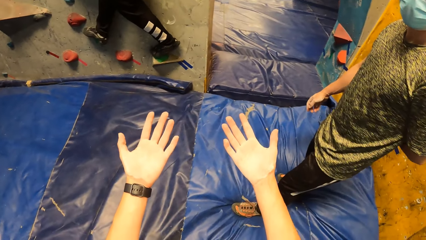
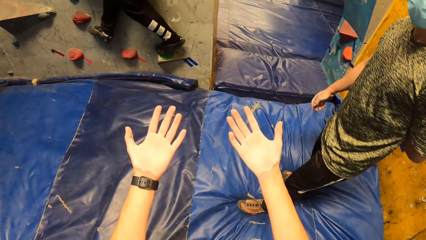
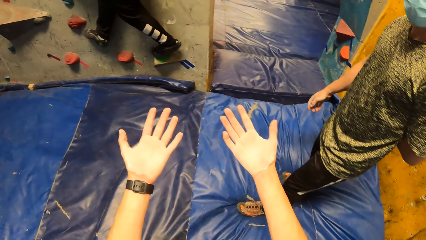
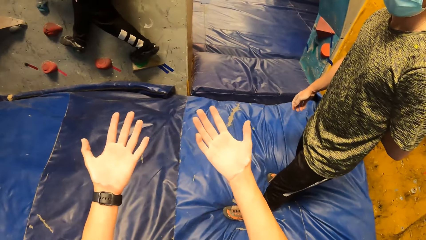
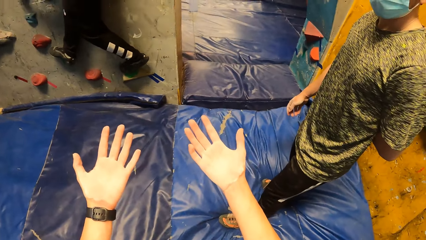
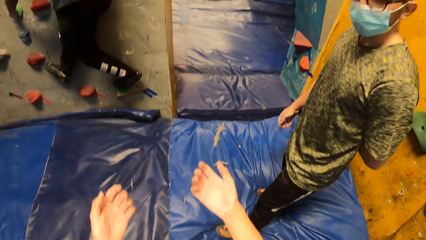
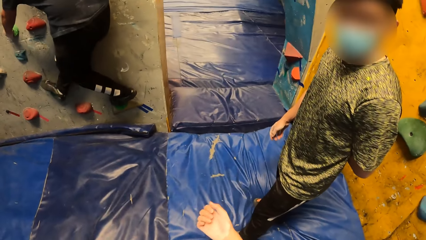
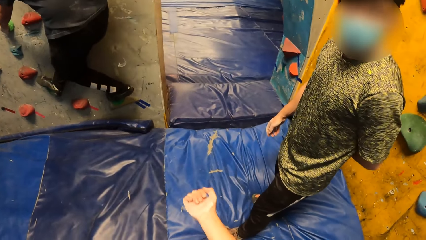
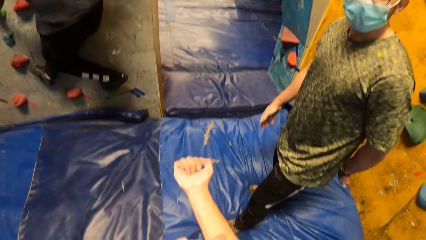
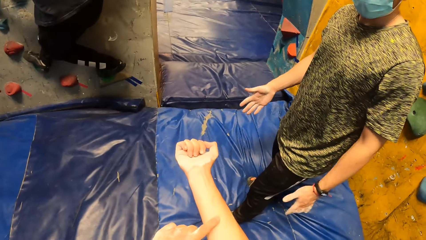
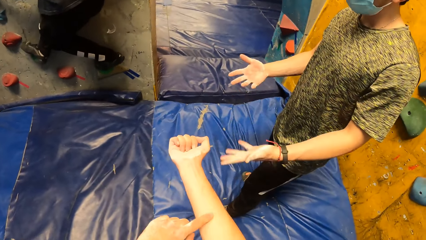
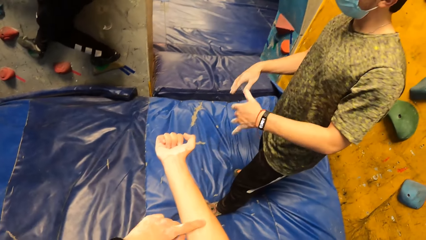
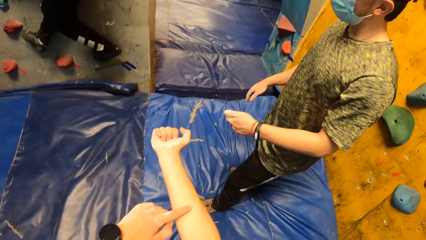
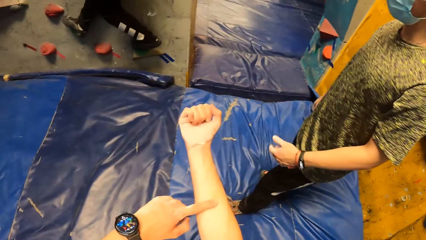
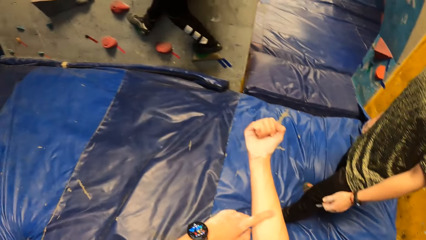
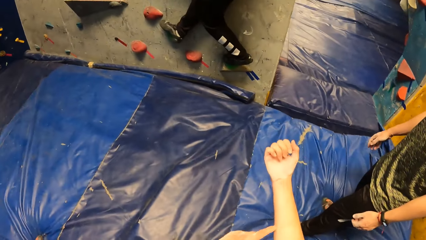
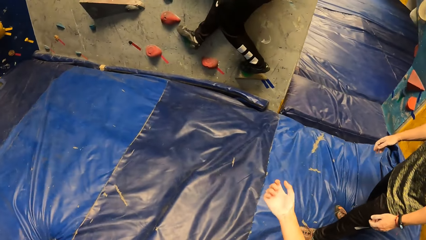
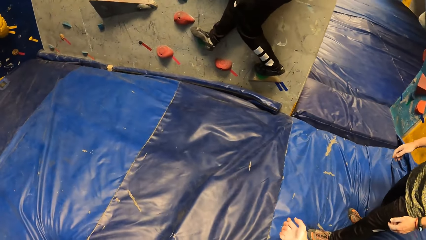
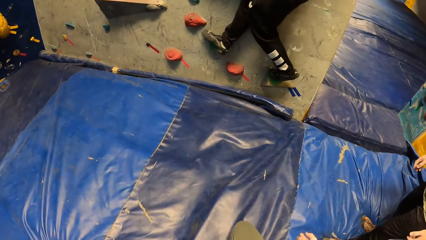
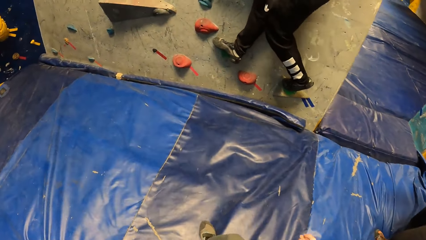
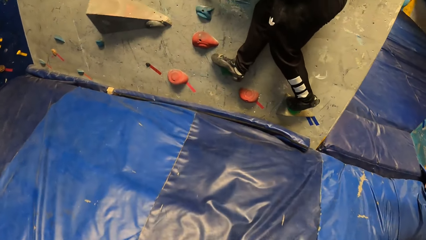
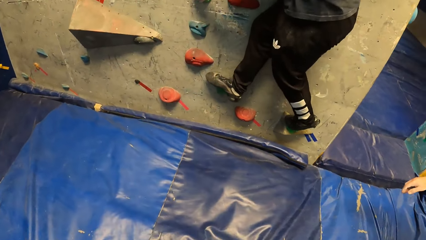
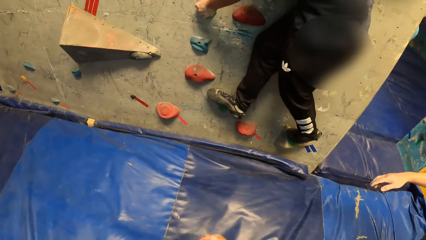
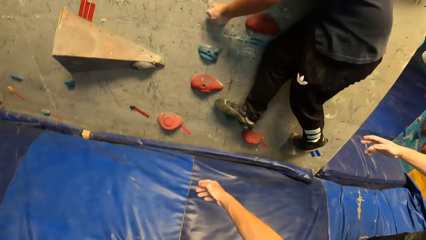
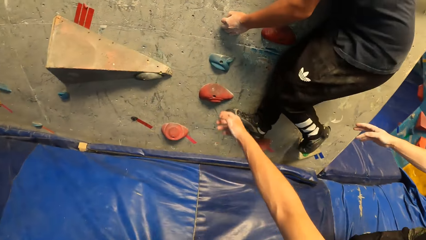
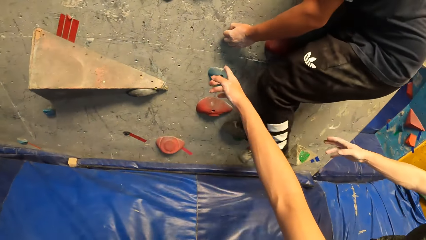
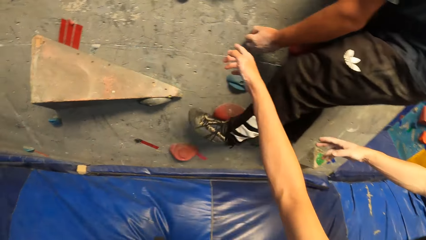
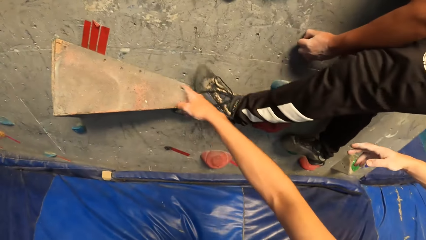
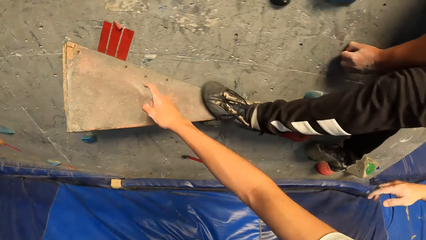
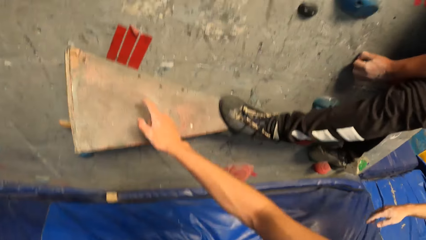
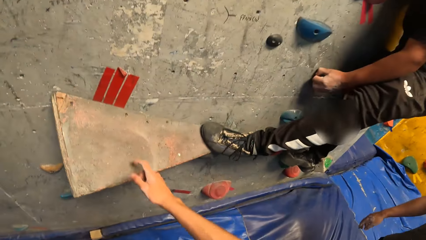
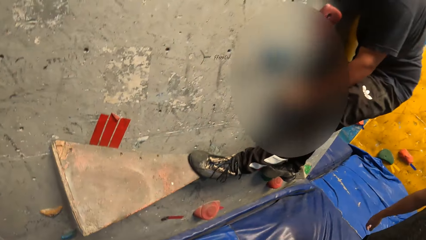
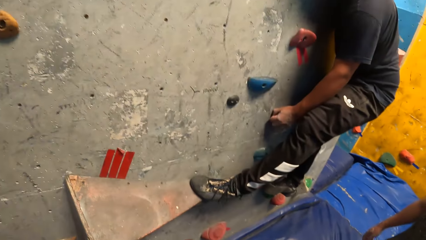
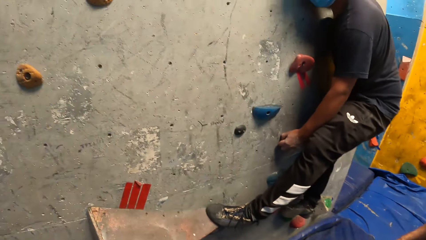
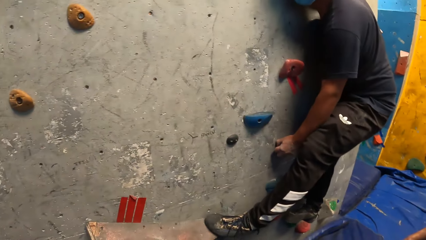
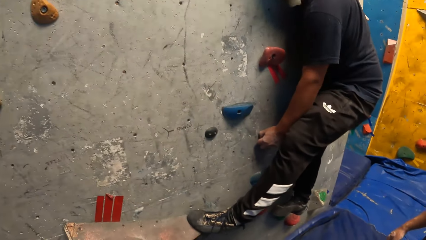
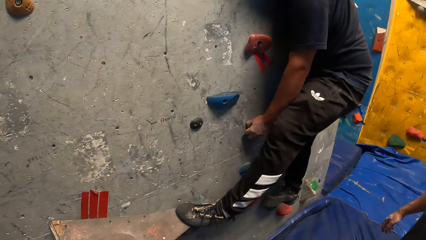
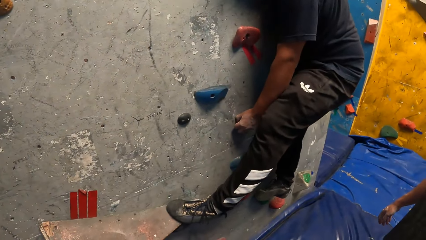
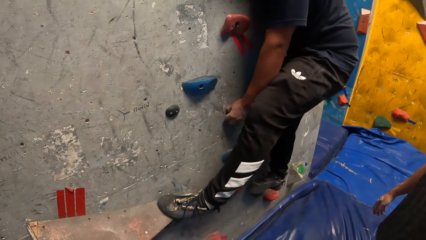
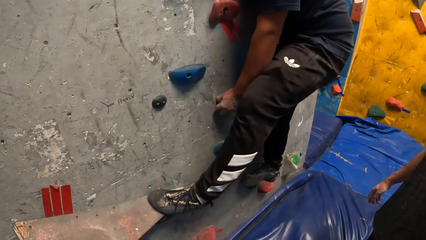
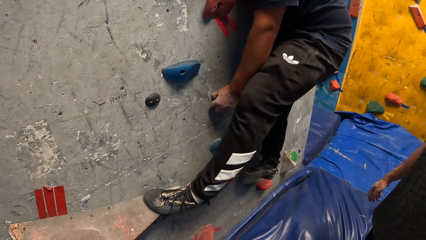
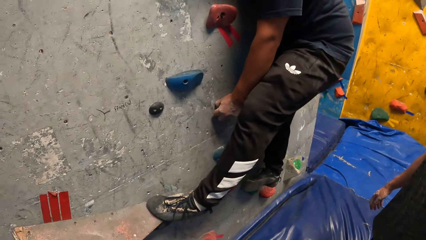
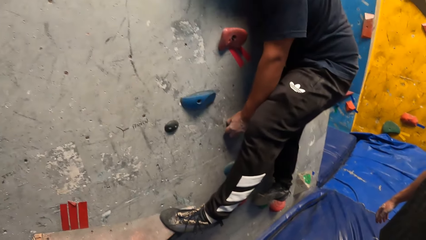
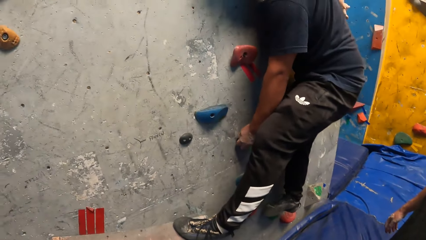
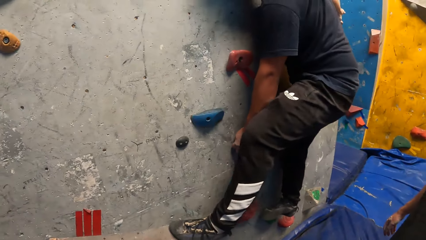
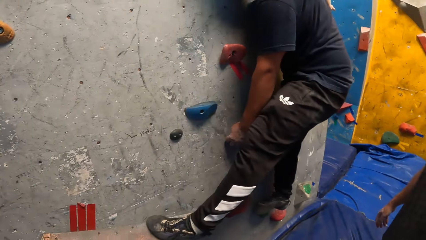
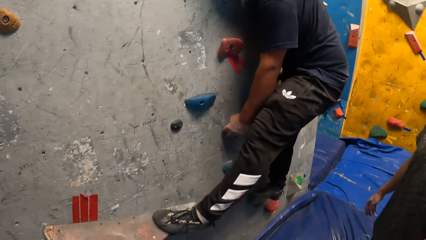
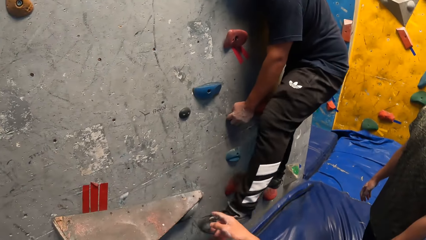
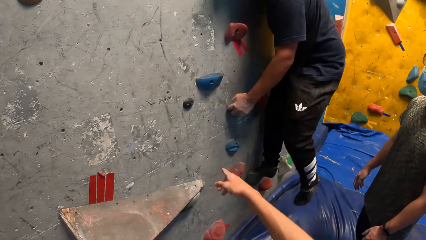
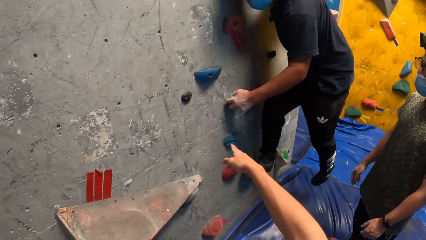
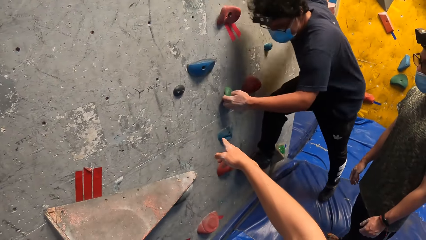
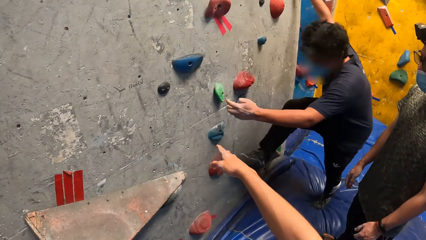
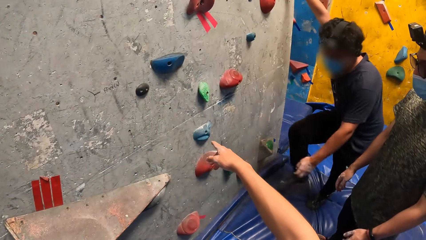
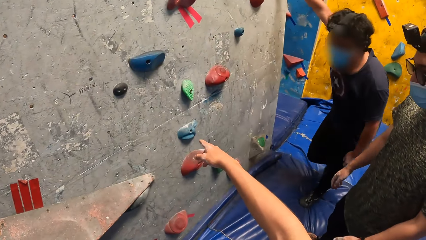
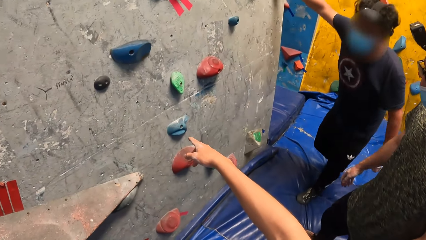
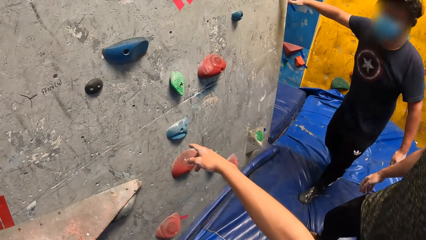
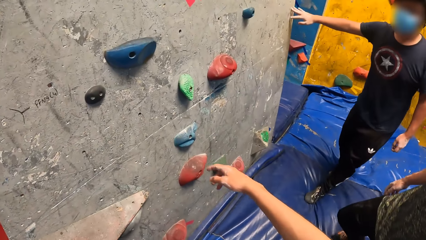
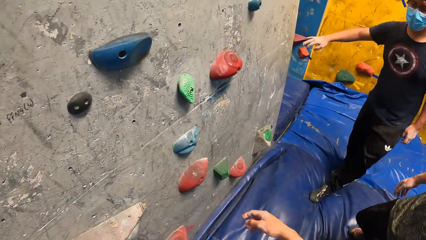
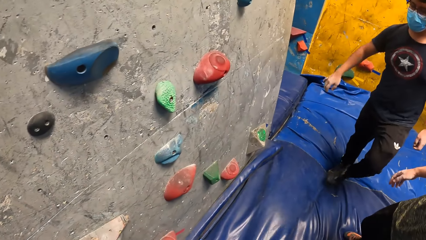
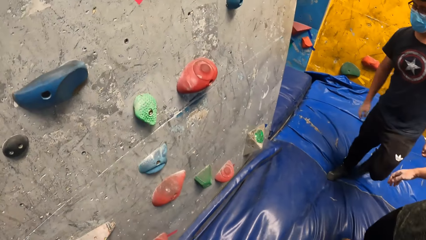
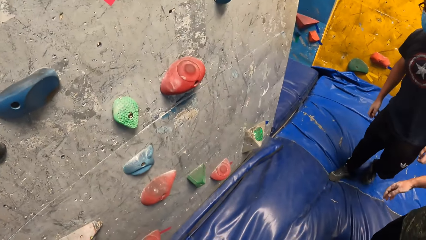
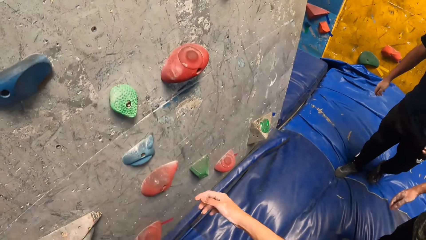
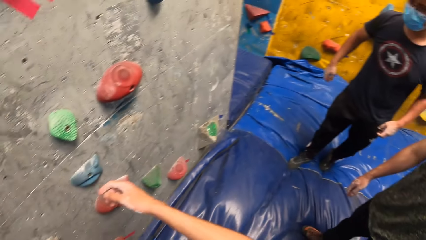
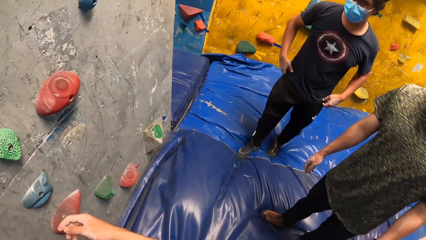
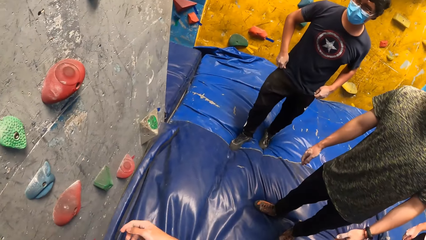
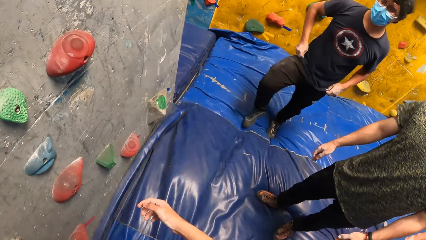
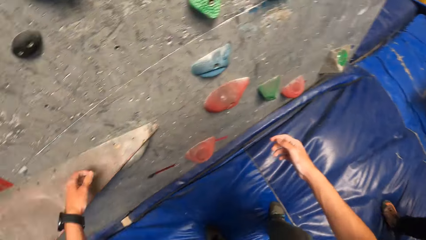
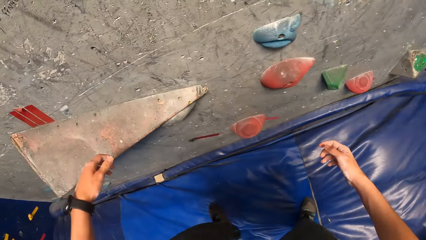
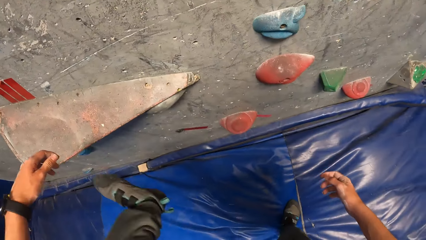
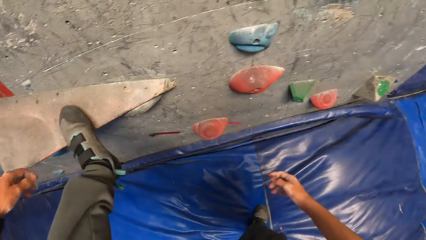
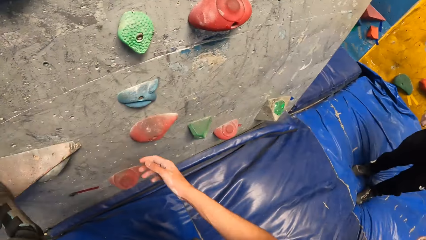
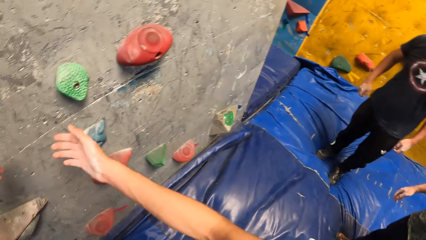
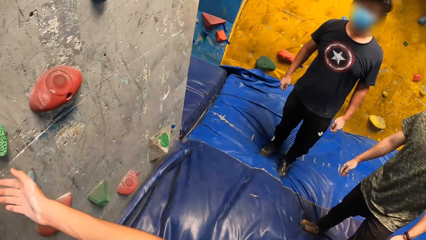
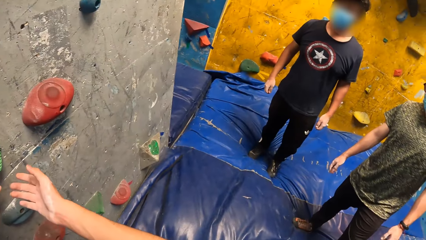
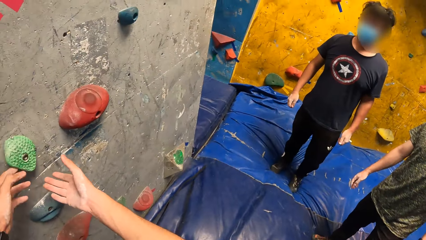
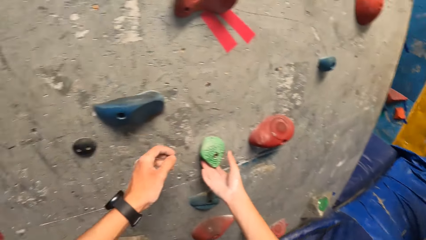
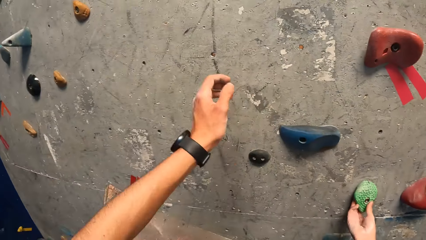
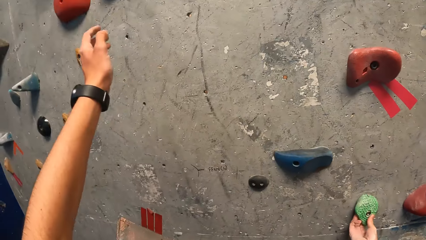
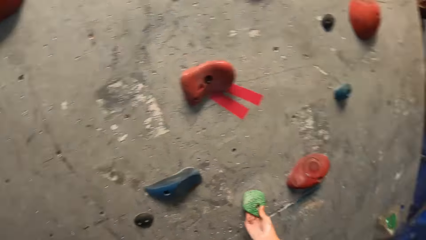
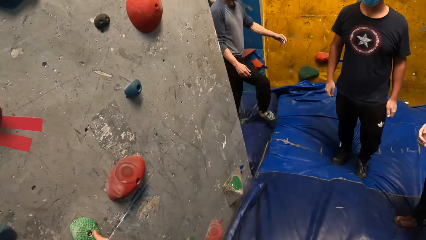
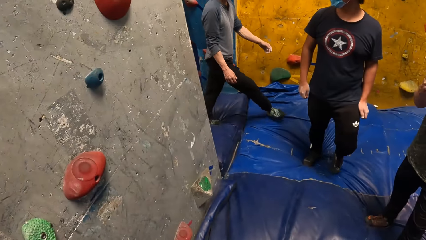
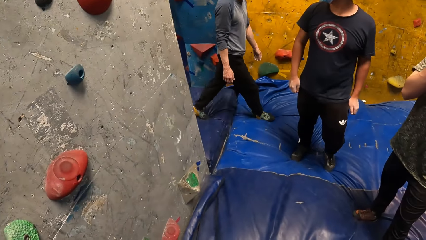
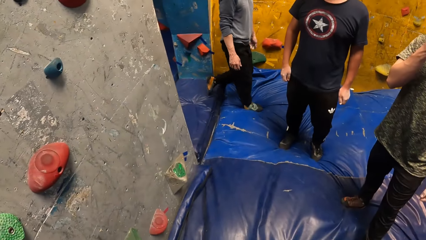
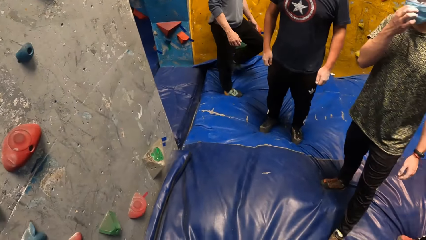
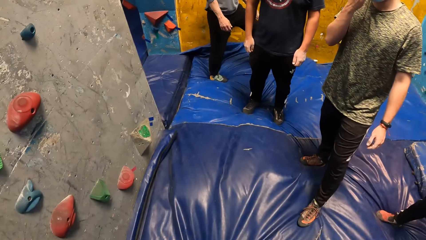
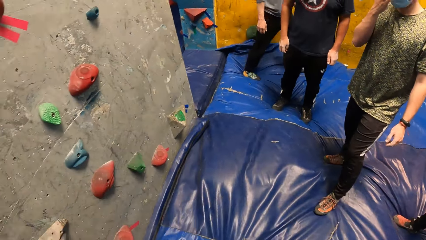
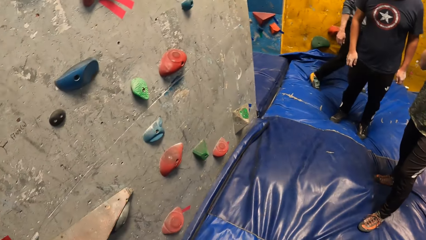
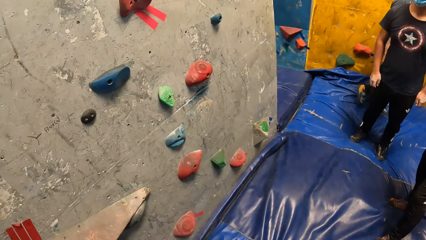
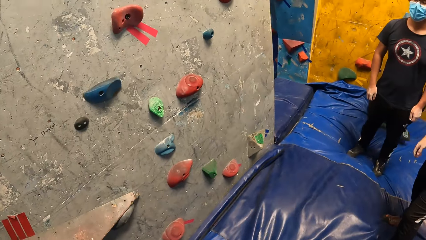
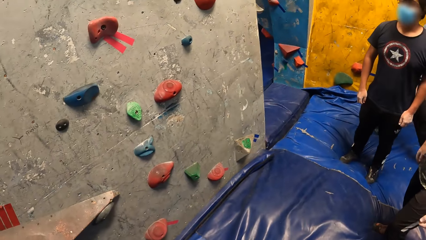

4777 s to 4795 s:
The camera wearer stares at his hands. He interacts with a man. He touches the bouldering wall with his right hand. Another man gets down from the bouldering wall. The camera wearer points at the wall. He climbs the bouldering wall.
